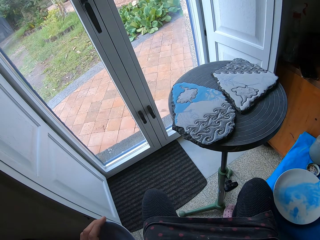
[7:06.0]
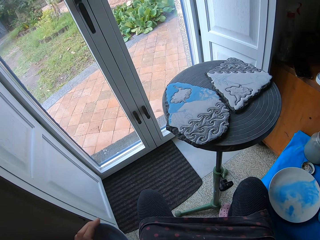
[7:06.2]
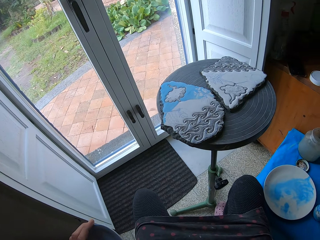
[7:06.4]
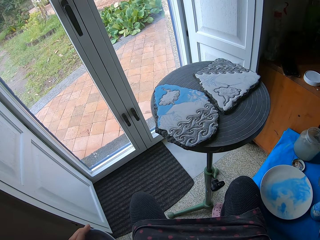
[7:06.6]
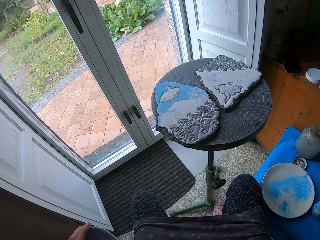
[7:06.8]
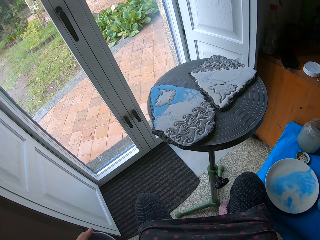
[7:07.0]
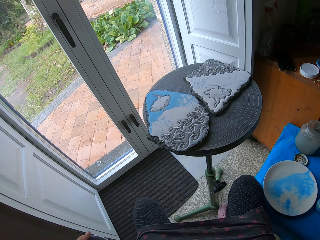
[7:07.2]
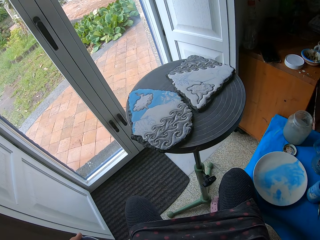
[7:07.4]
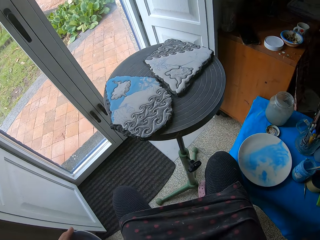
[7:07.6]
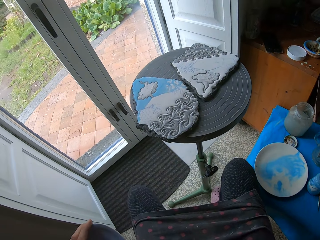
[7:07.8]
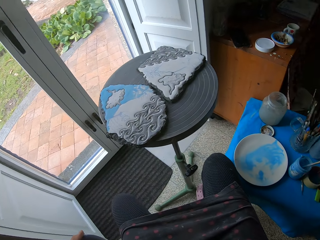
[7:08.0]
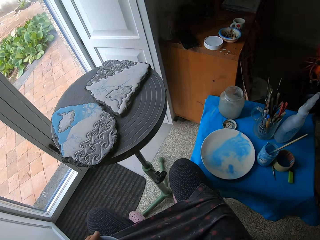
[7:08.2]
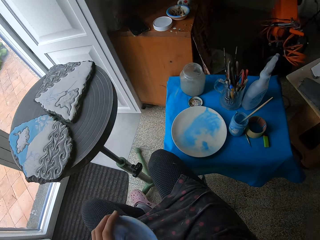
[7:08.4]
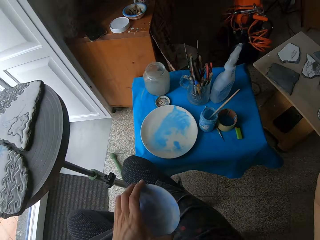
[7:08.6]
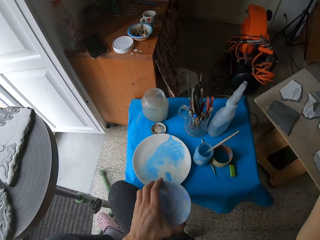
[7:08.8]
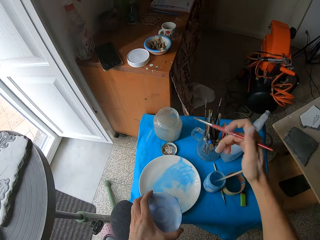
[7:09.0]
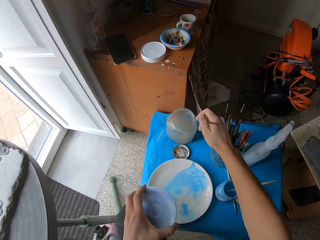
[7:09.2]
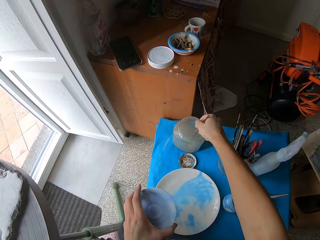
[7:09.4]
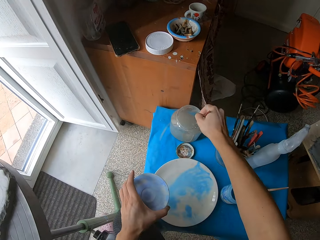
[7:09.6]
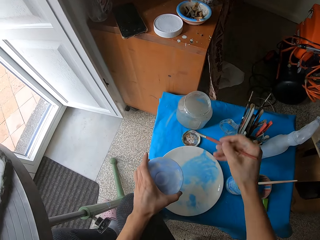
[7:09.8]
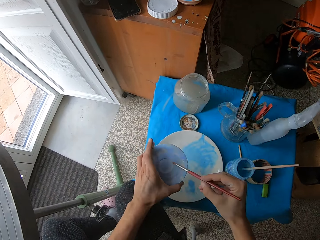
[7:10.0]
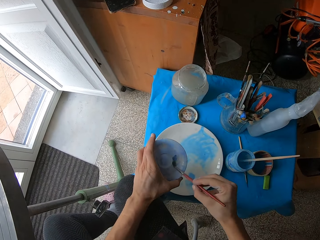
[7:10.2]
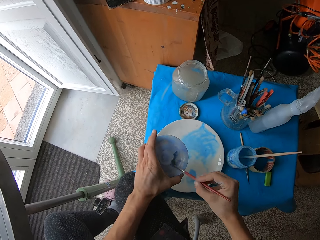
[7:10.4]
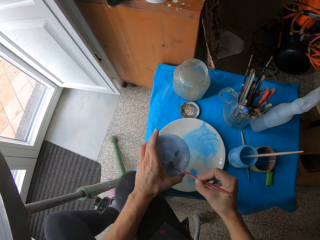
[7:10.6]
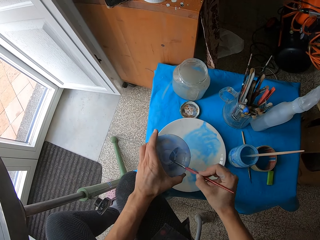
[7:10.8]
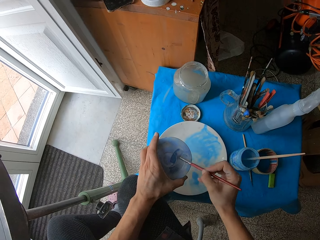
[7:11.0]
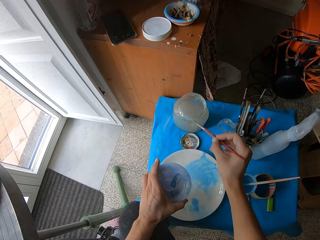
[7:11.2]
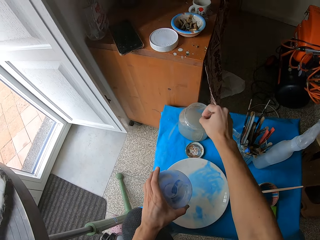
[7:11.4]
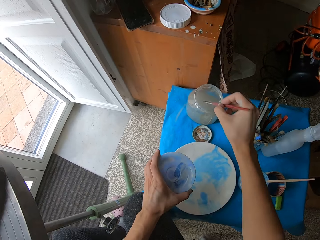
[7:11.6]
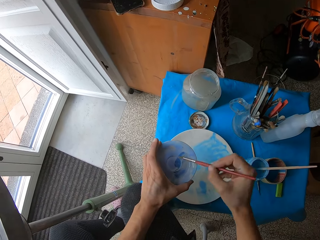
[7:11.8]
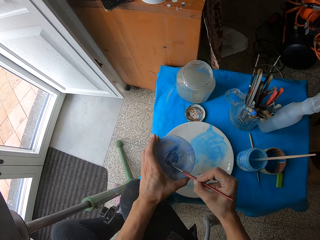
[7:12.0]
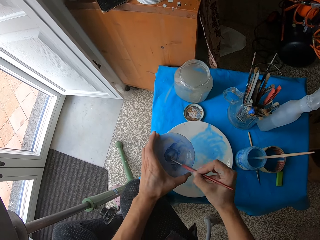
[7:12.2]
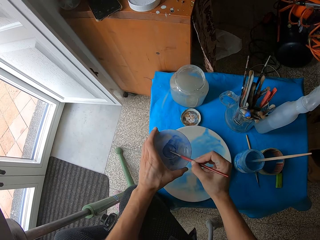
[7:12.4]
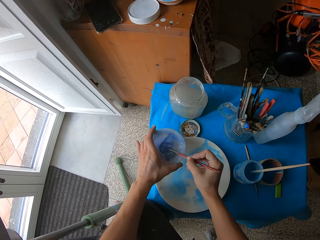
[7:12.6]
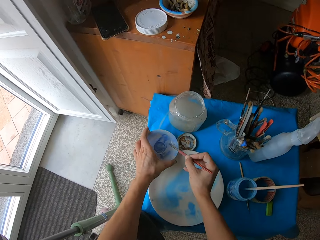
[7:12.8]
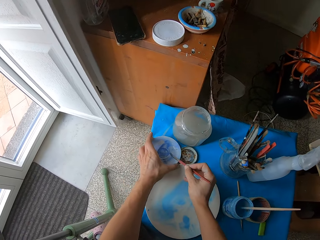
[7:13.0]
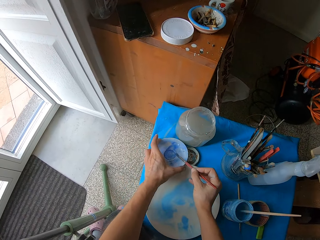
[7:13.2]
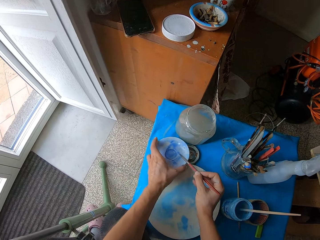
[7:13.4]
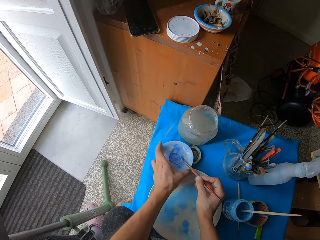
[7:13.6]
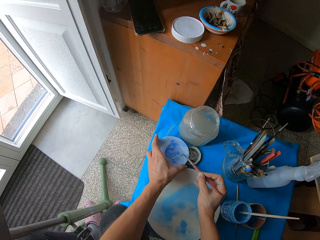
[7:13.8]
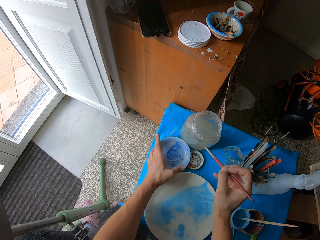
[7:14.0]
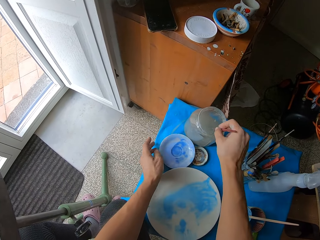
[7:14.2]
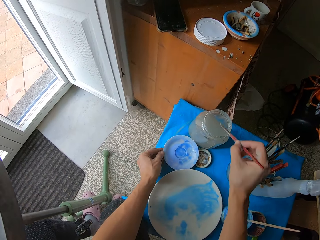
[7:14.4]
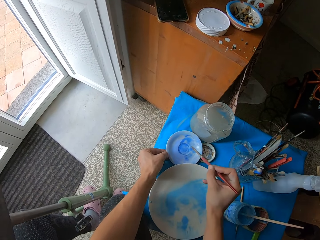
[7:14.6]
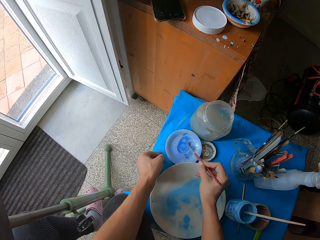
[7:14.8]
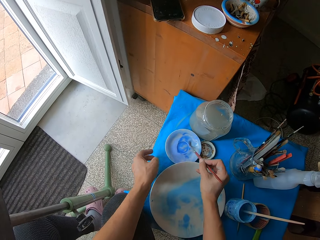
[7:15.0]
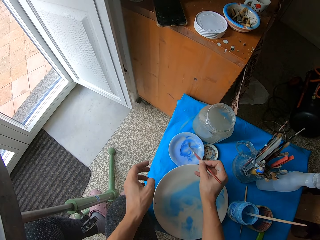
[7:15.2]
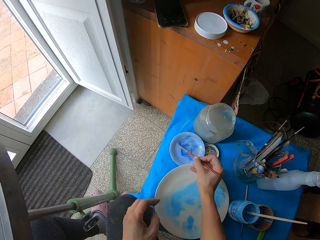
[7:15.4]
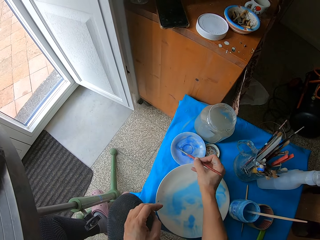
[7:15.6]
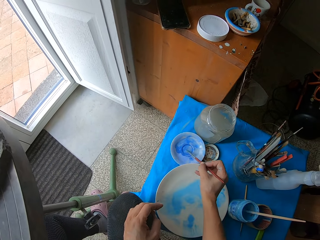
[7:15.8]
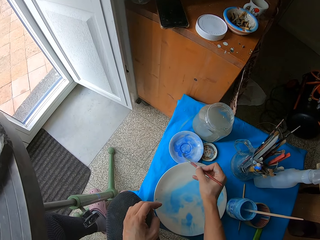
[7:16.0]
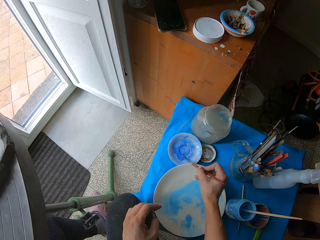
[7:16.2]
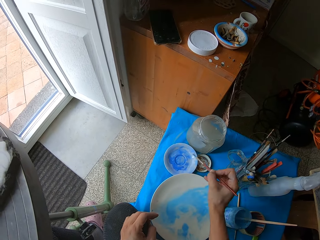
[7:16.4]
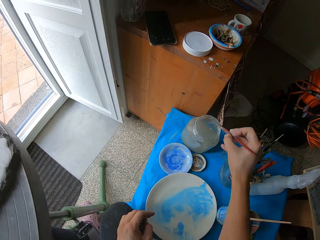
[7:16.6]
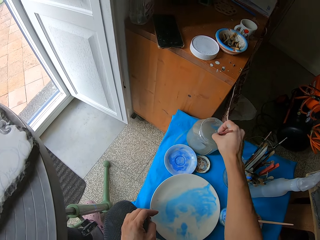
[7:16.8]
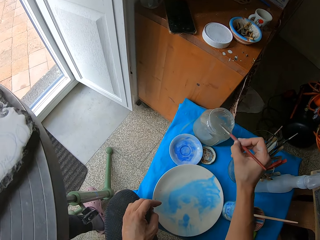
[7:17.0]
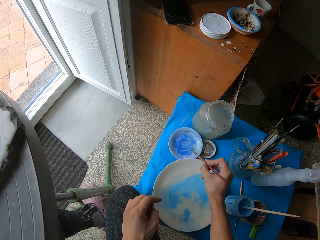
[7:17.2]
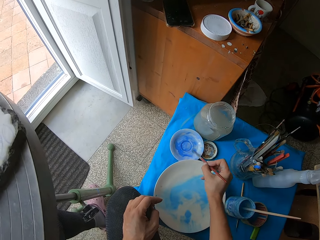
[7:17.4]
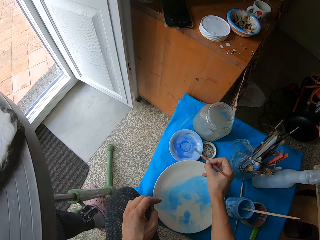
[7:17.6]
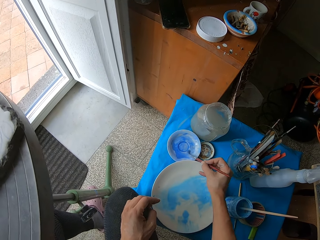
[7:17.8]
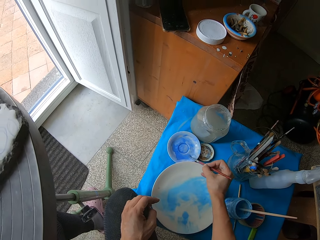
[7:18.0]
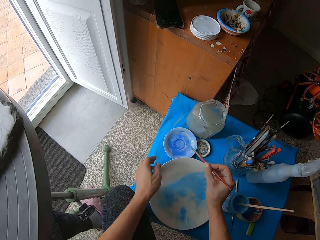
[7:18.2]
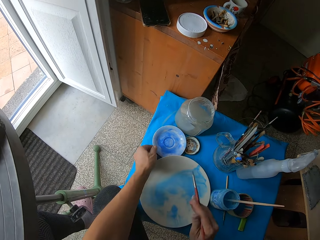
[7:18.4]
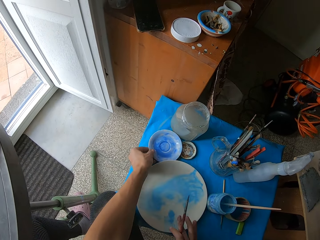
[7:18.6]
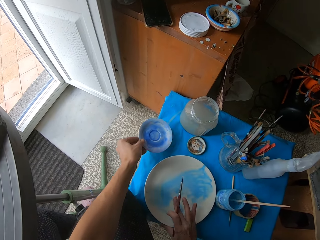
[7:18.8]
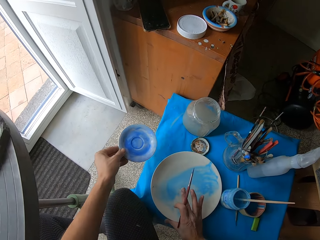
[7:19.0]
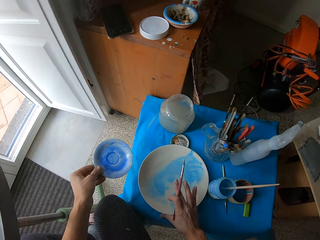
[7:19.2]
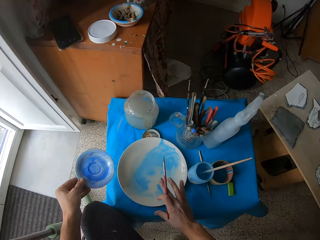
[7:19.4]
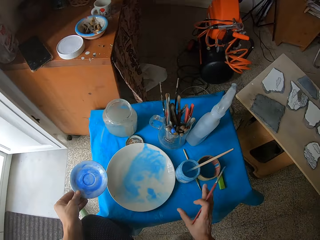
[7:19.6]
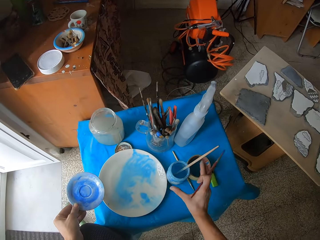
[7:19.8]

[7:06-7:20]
The camera wearer sits in the house. She dips the paint brush in her right hand into the jar of water on the table. She rubs the paint brush in her right hand on the blue color on the saucer in her left hand. She paints. She dips the paint brush in her right hand into the jar of water on the table. She rubs the paint brush in her right hand on the blue color on the saucer in her left hand. She paints. She drops the saucer on the table with her left hand. She dips the paint brush in her right hand into the jar of water on the table. She rubs the paint brush in her right hand on the blue color on the saucer in her left hand. She places her left hand on her lap. She dips the paint brush in her right hand into the jar of water on the table. She rubs the paint brush in her right hand on the saucer in her left hand. She paints. She picks the saucer from the table with her left hand. She shifts the plate on the table with her right hand.

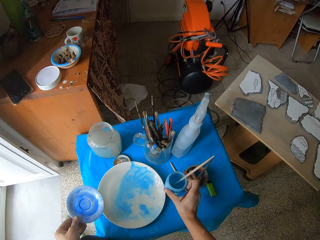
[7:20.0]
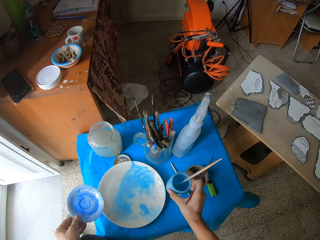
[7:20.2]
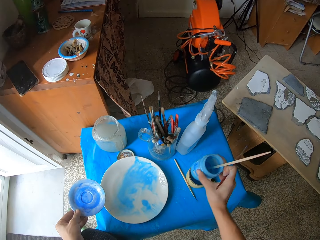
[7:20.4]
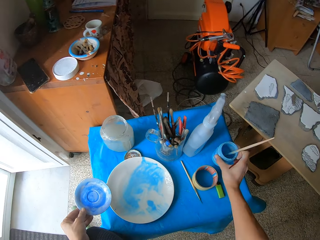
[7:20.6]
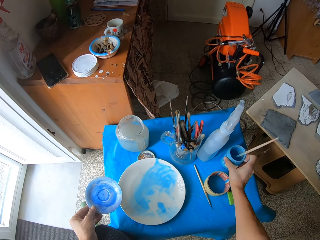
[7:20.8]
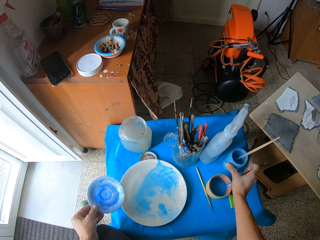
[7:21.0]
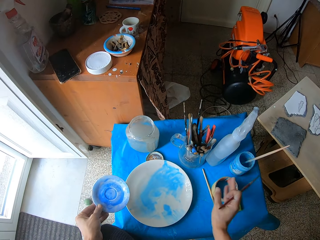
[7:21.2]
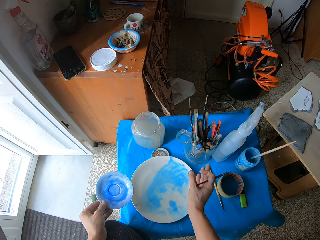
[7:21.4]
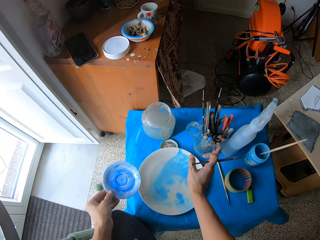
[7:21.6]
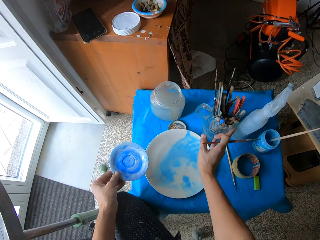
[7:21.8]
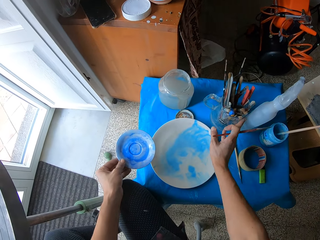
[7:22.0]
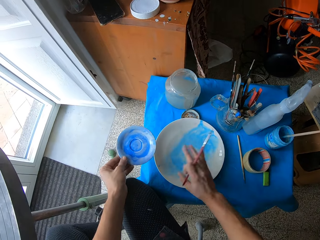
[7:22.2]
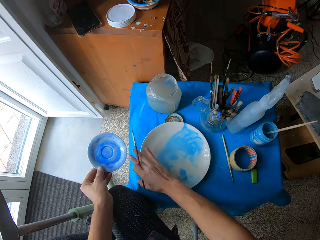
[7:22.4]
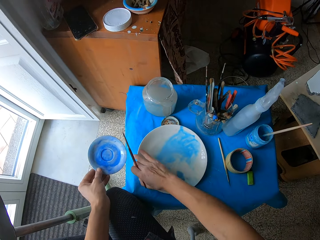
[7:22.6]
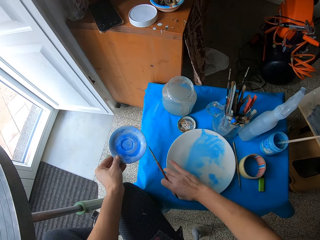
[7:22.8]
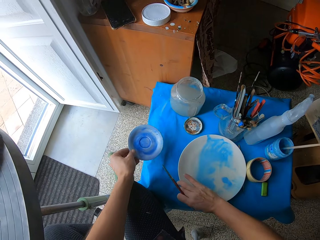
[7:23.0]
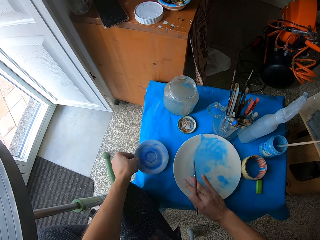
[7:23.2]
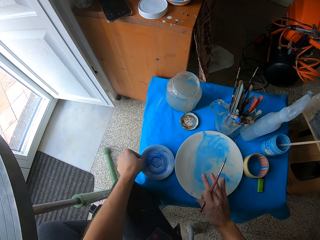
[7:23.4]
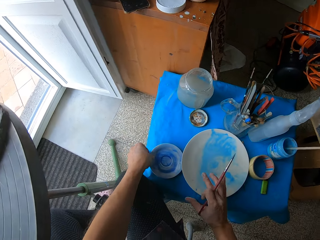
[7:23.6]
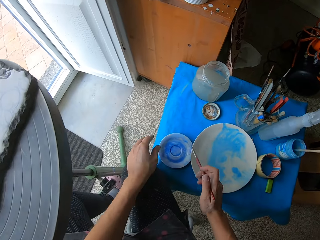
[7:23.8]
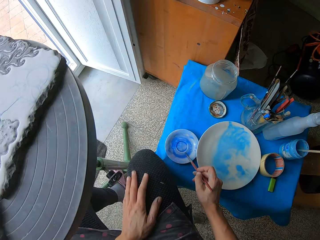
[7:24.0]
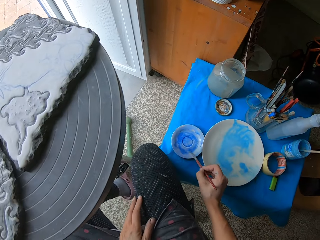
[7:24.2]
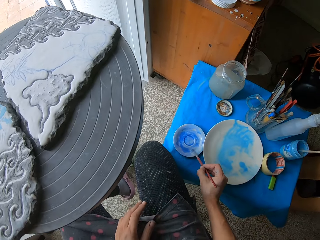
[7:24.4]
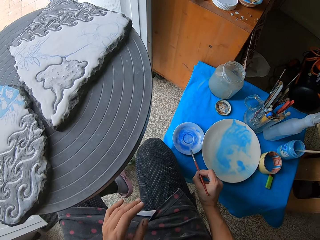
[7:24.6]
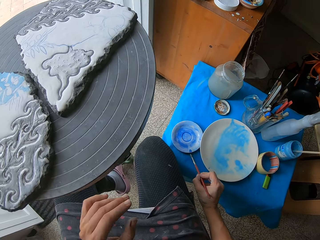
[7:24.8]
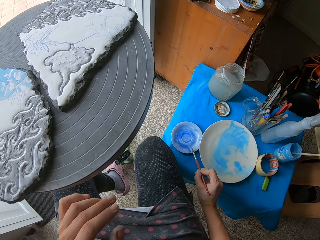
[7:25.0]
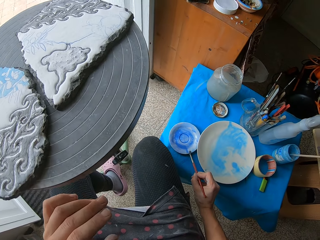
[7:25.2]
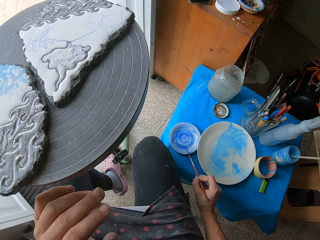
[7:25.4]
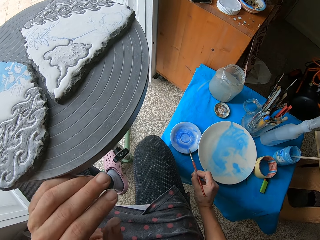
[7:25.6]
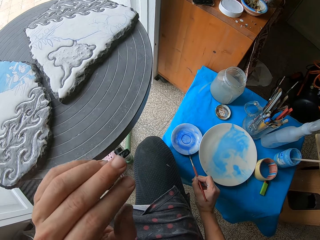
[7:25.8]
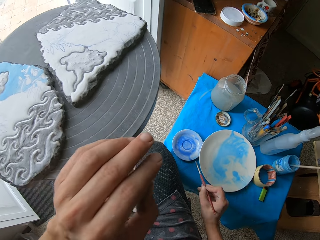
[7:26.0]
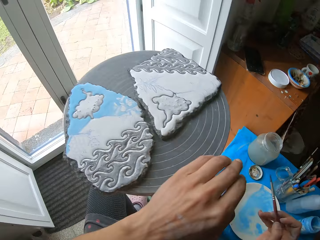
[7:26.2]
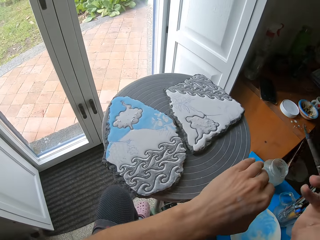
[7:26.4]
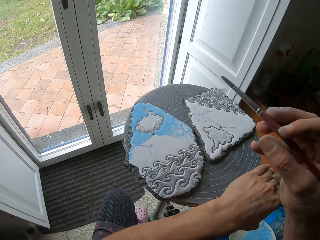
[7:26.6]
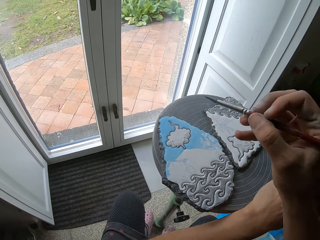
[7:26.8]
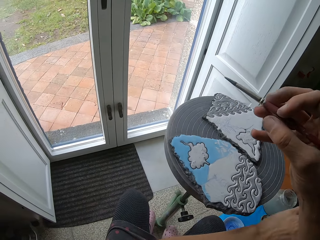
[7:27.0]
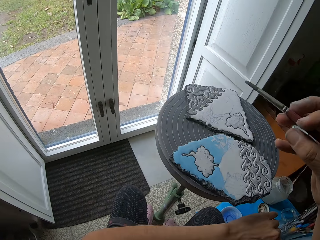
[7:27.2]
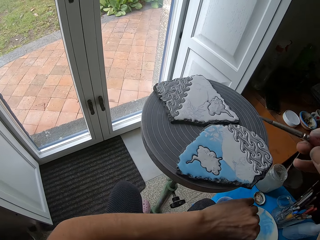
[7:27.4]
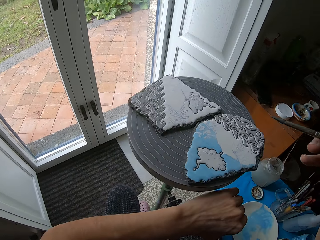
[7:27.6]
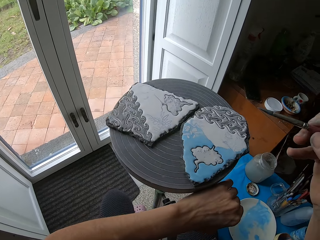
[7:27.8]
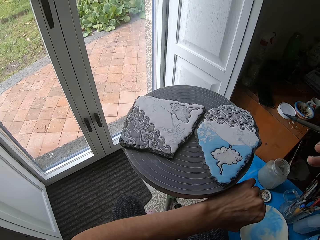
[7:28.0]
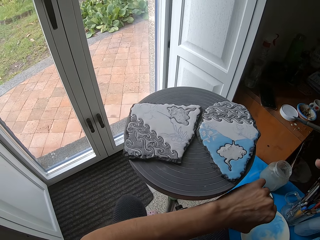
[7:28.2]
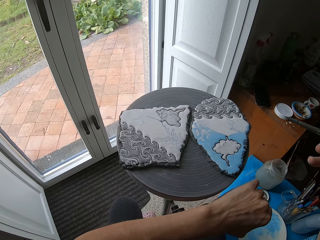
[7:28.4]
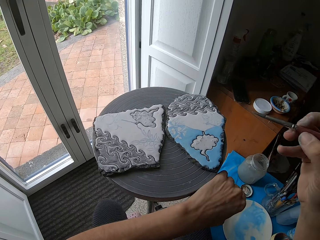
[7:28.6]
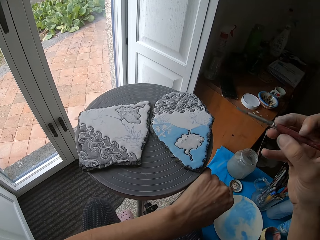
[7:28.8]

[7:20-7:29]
The camera wearer picks a container from the table with her right hand. She drops the container on the table with her right hand. She shifts a glass cup on the table with her right hand. She shifts the plate on the table with her right hand. She drops the saucer on the table with her left hand. She places her hands on her lap. She rubs the paint brush in her right hand on the blue color on the saucer in her left hand. She places her left hand on the potter's wheel. She spins the potter's wheel with her left hand. She spins the potter's wheel again. She places her left hand on the potter's wheel.
